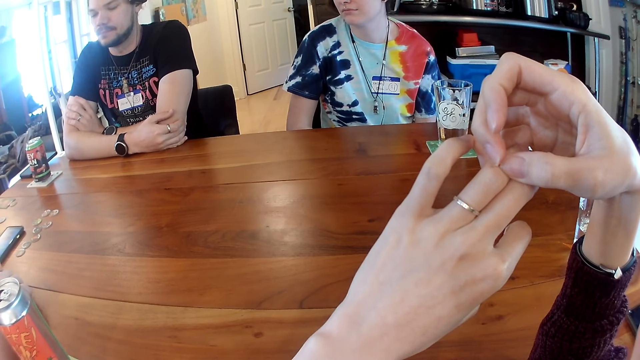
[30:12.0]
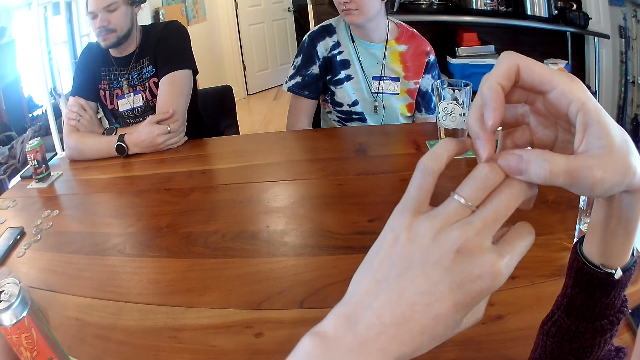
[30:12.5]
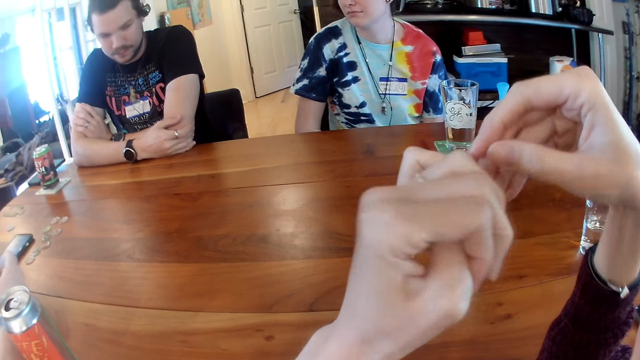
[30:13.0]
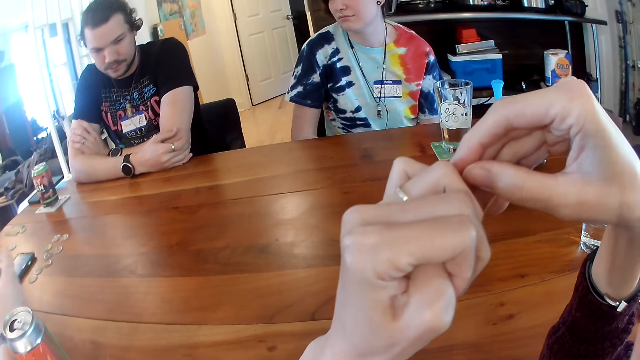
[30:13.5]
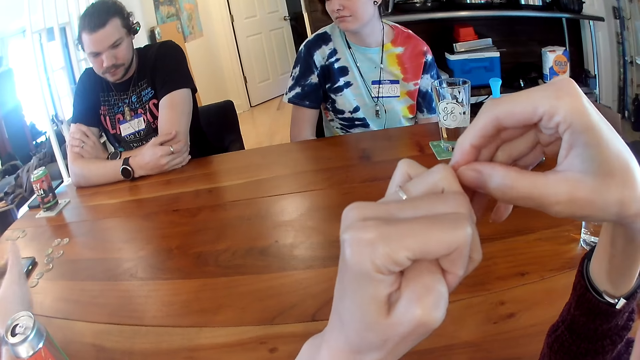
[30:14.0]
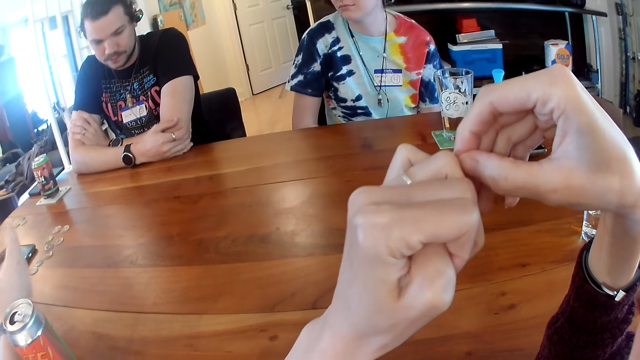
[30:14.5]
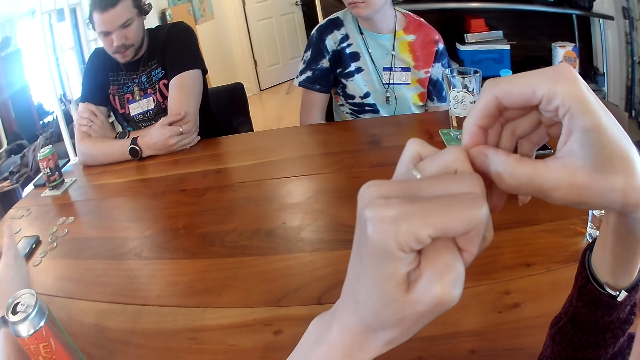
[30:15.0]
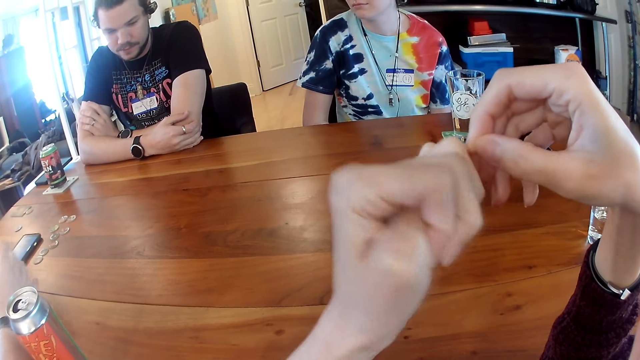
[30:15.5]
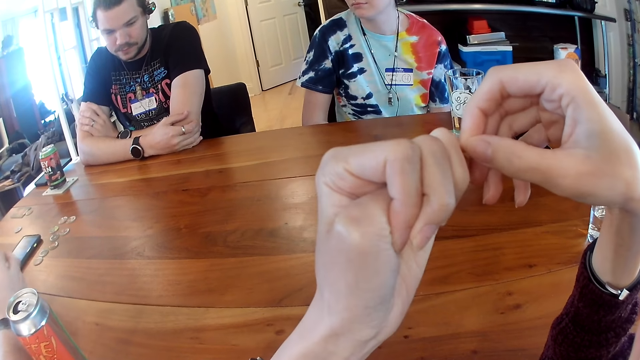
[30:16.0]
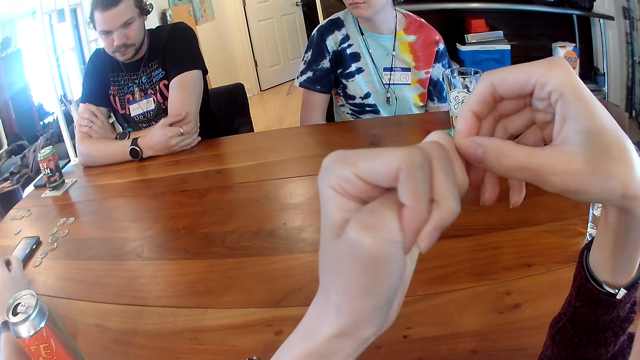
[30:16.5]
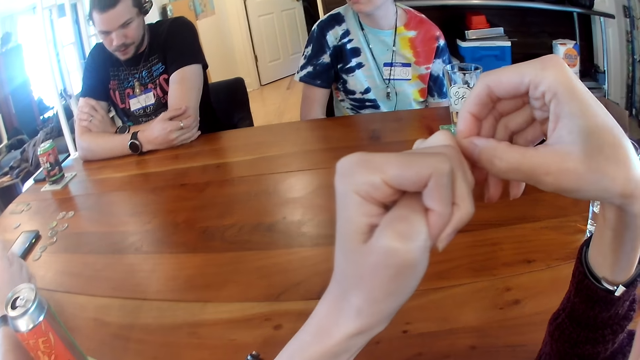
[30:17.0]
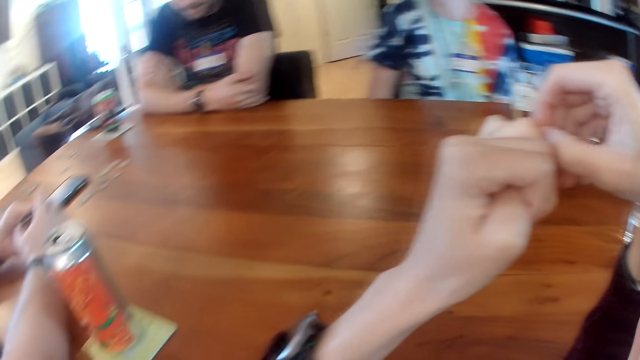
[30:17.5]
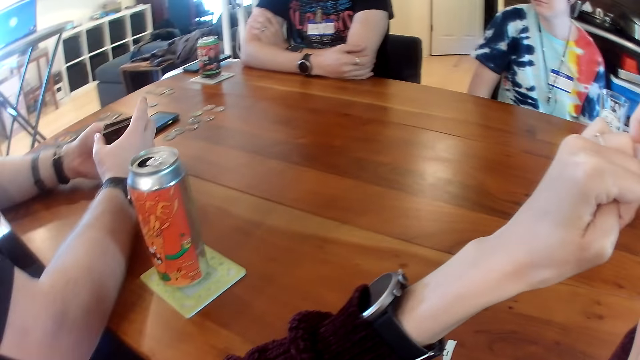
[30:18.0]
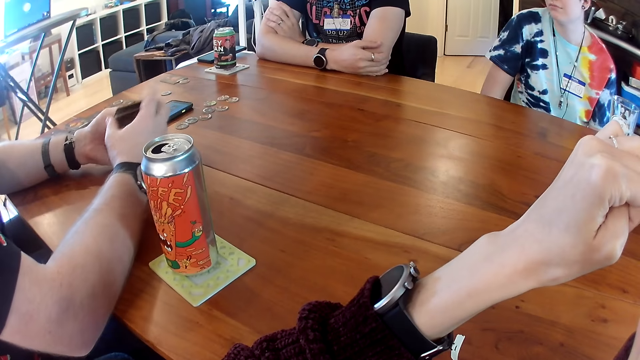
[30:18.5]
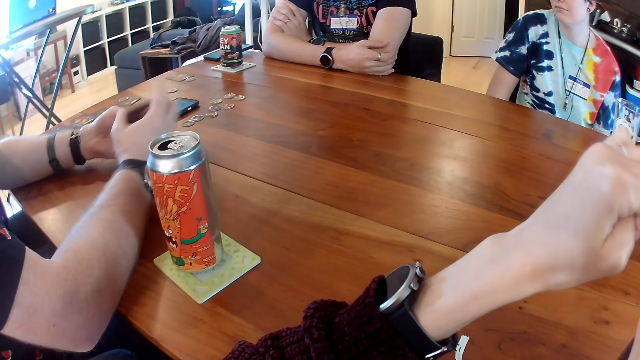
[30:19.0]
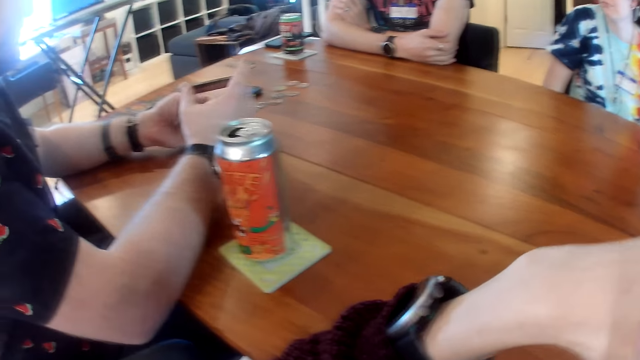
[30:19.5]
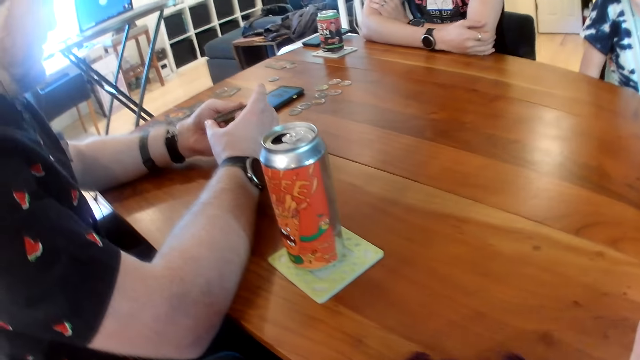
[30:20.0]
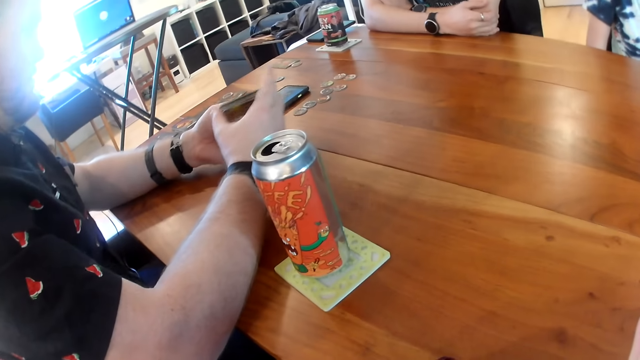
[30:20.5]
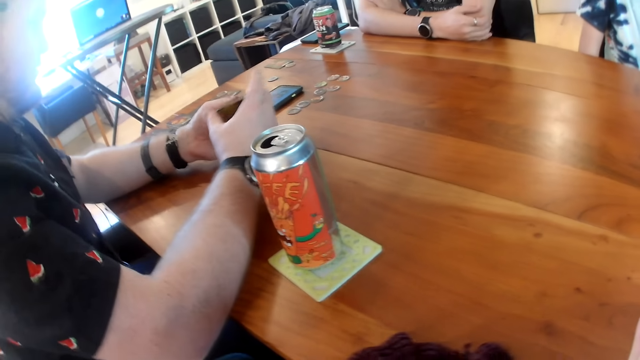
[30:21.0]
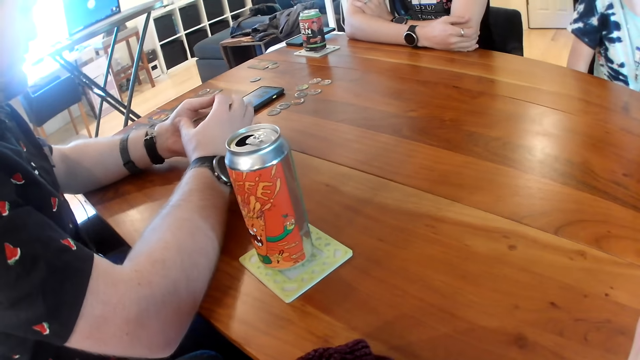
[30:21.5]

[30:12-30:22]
A man picks up the card from the table with his right hand. The man shuffles the cards.

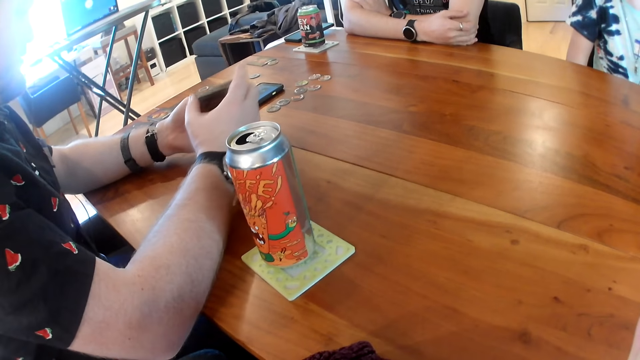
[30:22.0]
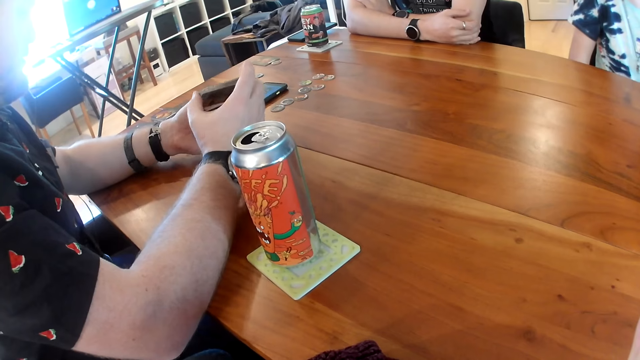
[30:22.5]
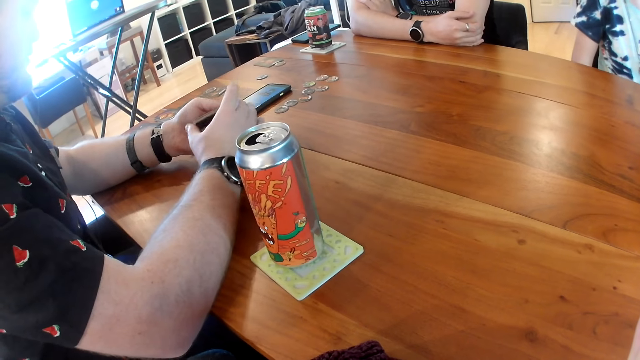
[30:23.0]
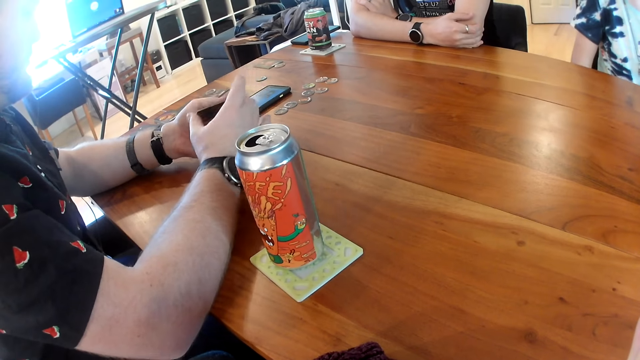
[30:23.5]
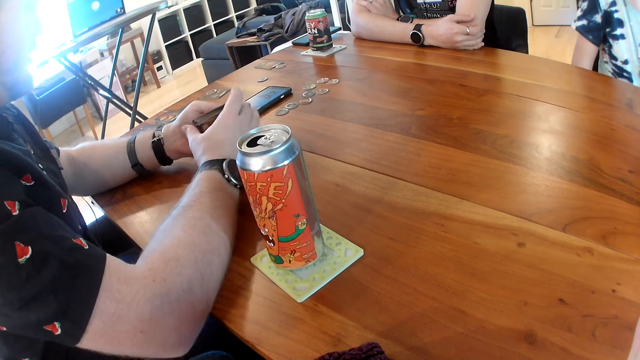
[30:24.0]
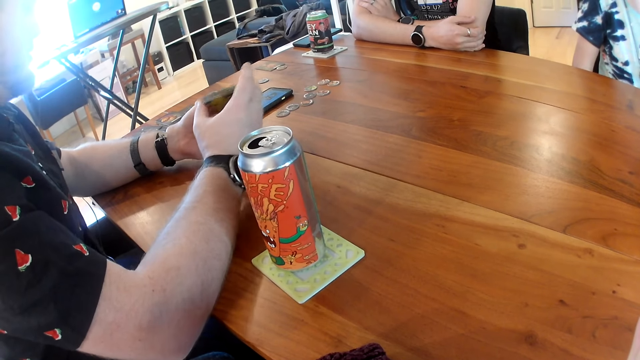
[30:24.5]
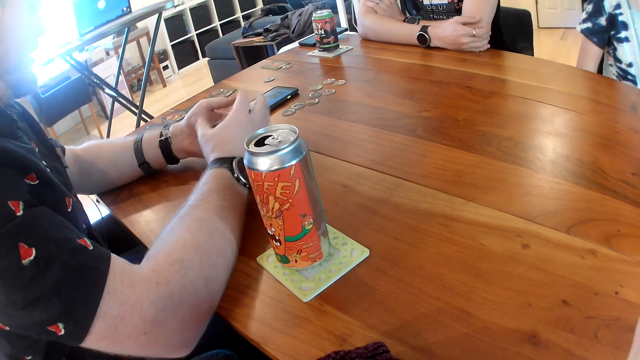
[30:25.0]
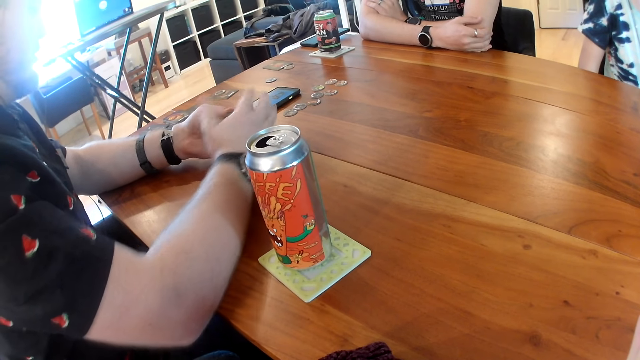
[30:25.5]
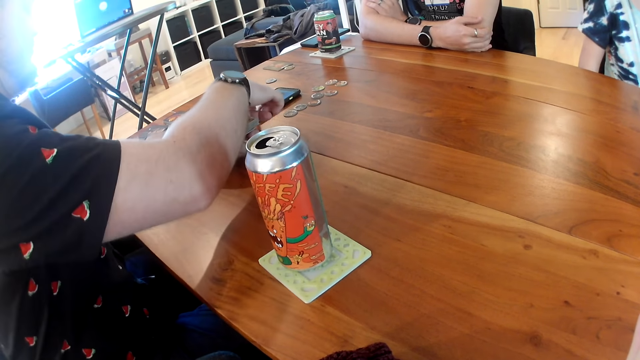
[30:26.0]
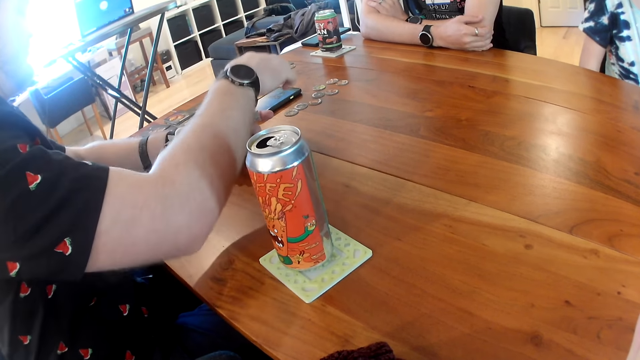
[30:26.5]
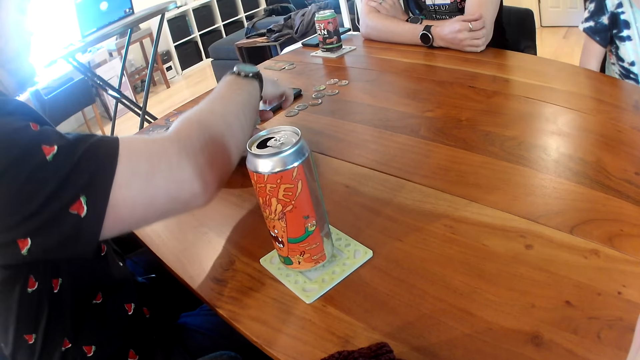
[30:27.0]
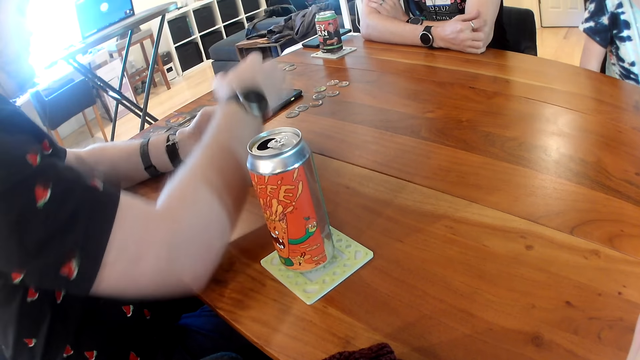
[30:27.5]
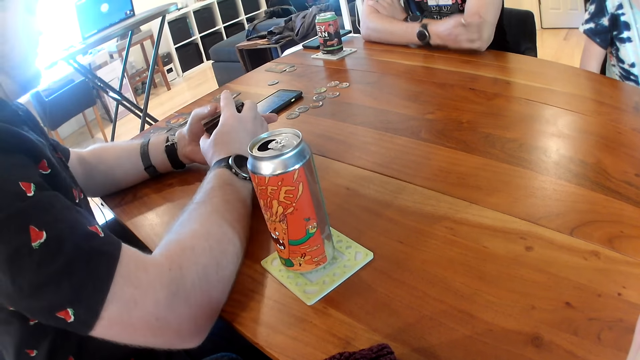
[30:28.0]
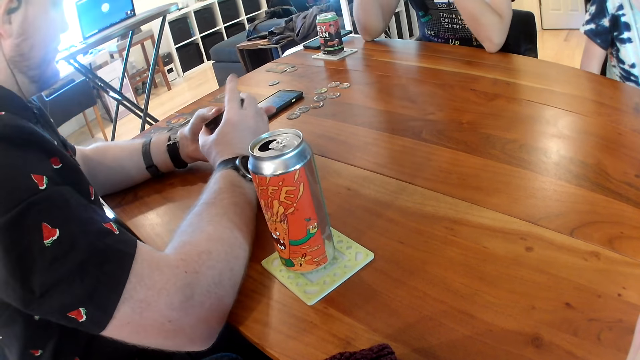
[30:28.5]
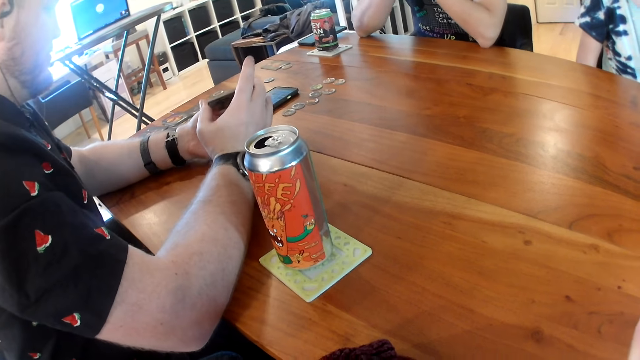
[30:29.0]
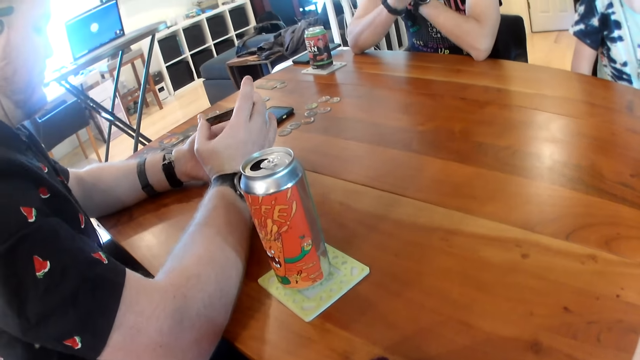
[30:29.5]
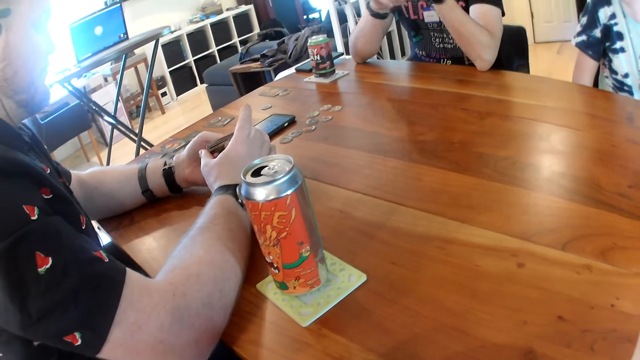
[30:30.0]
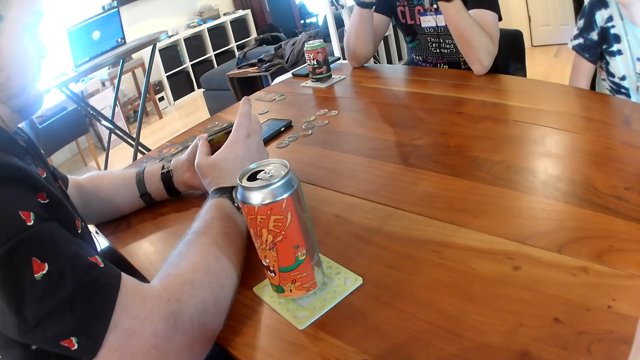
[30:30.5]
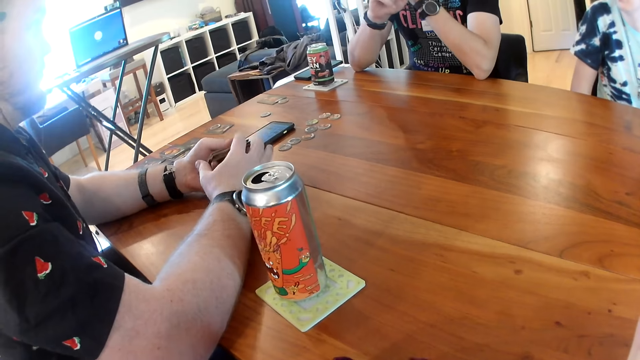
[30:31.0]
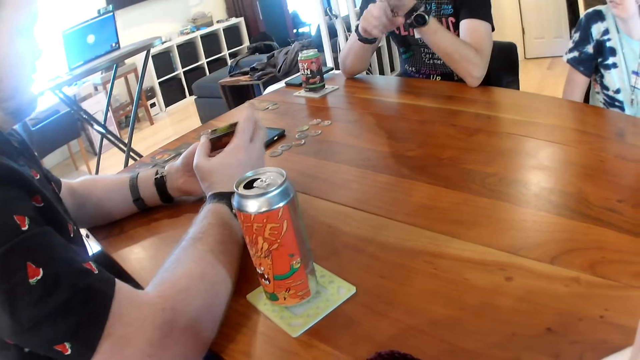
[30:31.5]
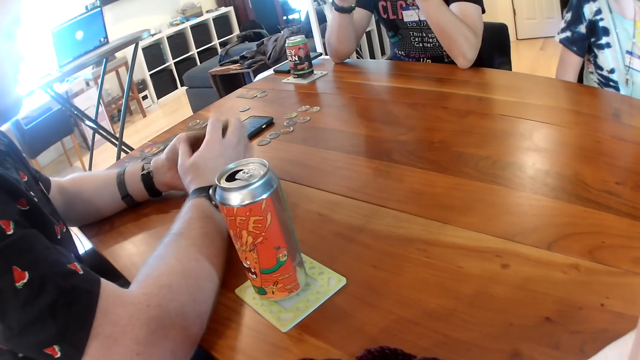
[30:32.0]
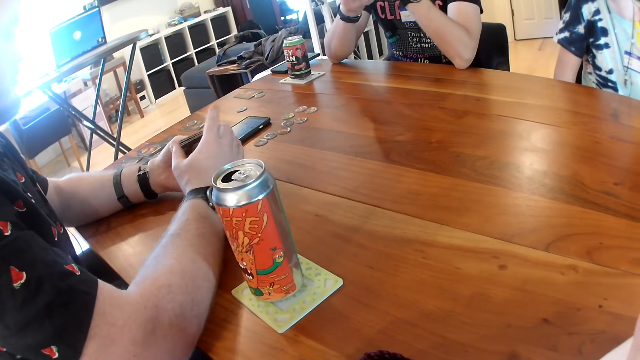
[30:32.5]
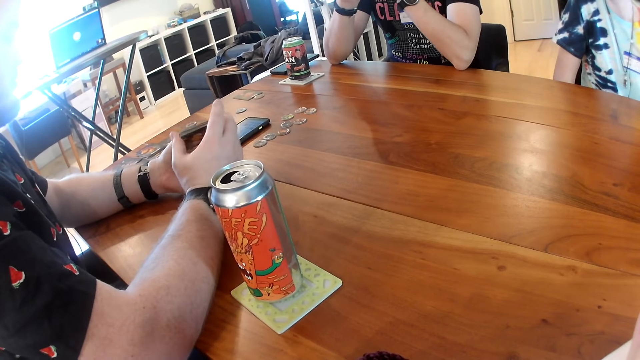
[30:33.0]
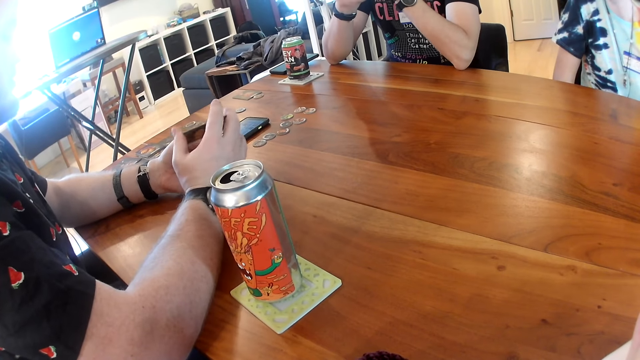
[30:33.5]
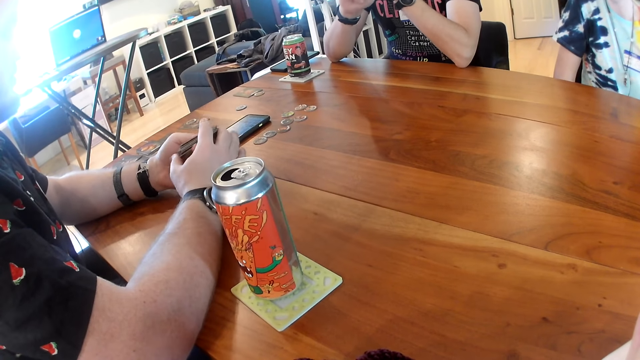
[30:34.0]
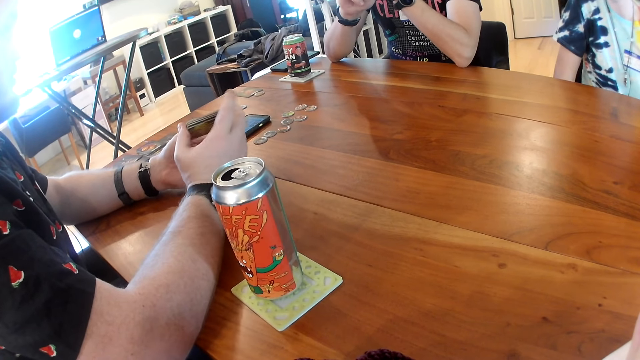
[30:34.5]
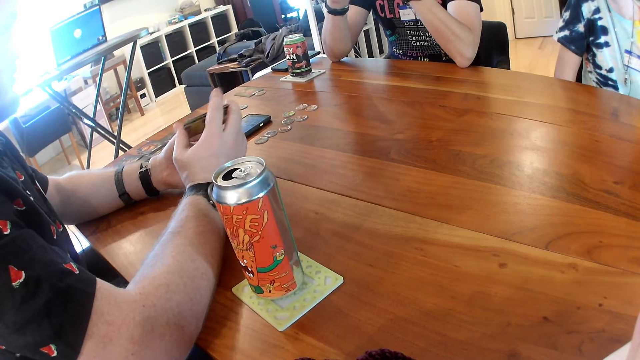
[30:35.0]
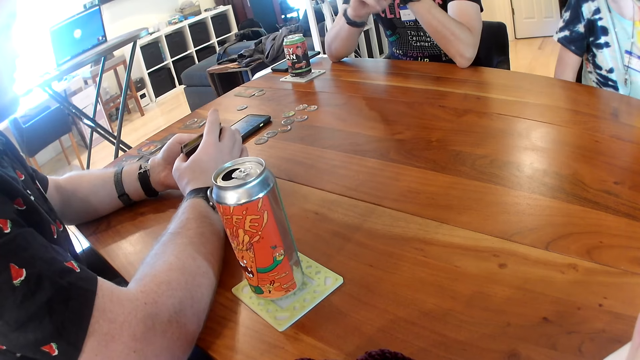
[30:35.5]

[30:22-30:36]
A man converses with the people on the table. The man operates the phone on the table with his right hand. The man shuffles the cards with his two hands.
